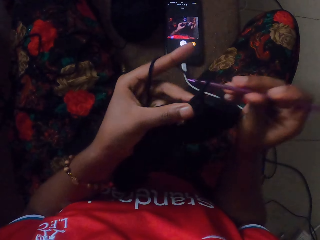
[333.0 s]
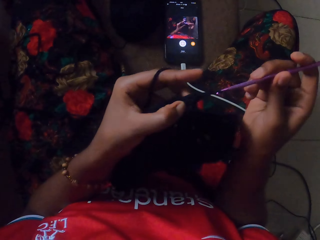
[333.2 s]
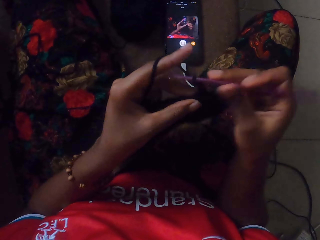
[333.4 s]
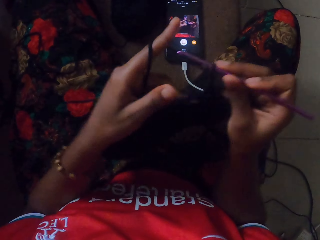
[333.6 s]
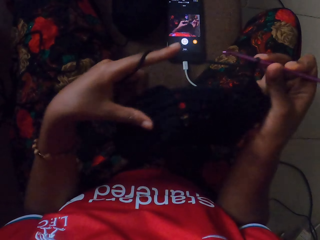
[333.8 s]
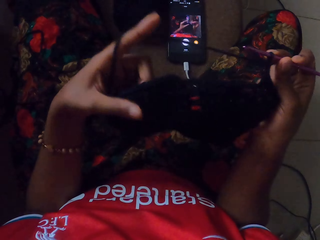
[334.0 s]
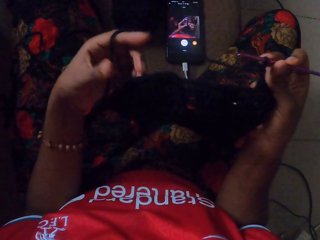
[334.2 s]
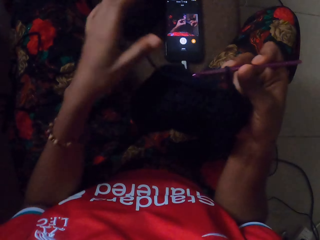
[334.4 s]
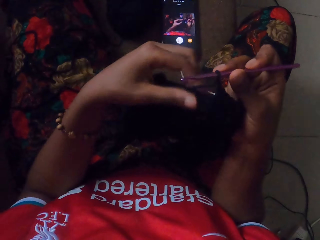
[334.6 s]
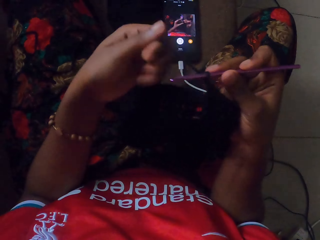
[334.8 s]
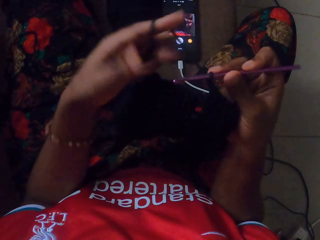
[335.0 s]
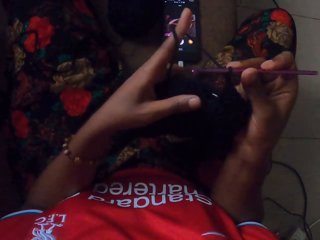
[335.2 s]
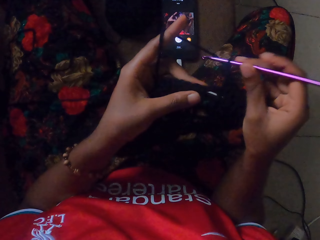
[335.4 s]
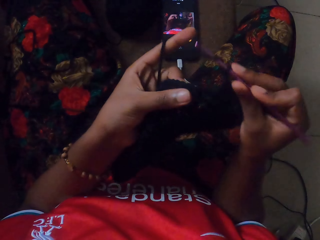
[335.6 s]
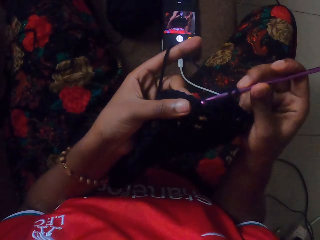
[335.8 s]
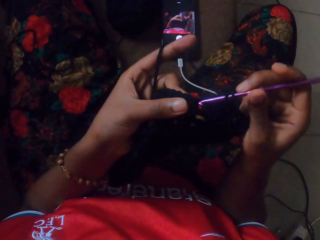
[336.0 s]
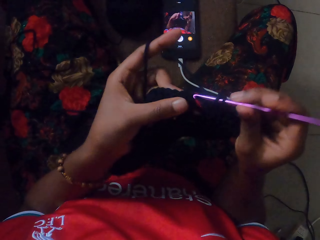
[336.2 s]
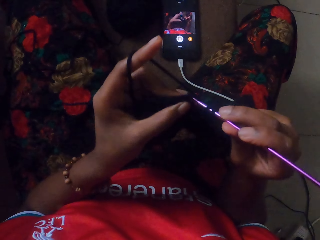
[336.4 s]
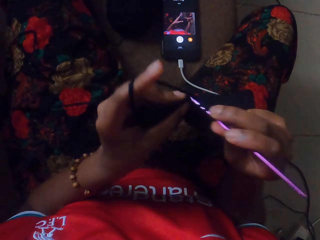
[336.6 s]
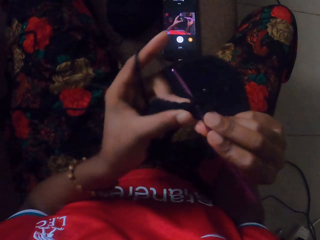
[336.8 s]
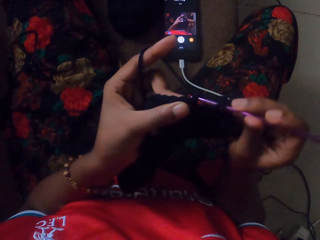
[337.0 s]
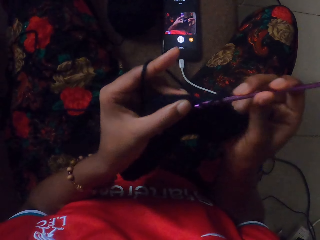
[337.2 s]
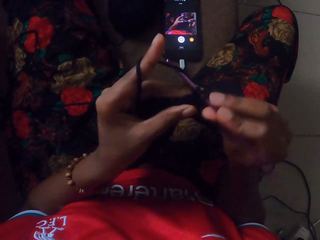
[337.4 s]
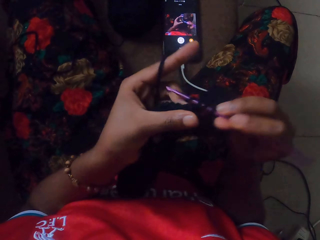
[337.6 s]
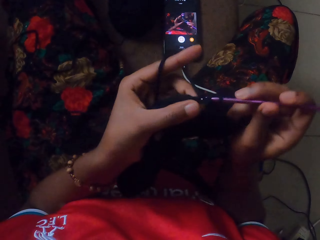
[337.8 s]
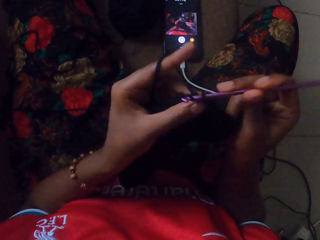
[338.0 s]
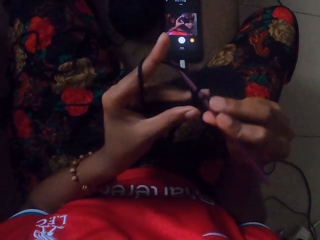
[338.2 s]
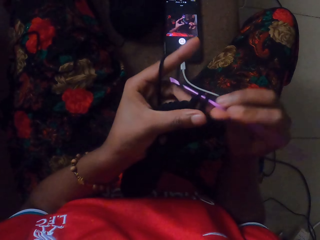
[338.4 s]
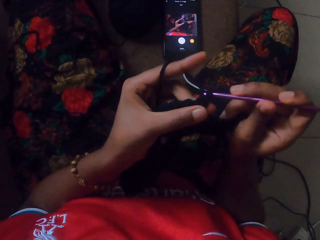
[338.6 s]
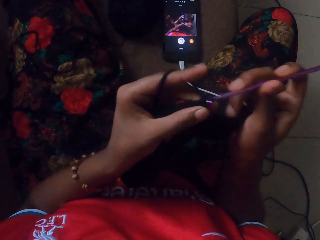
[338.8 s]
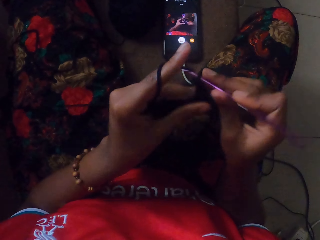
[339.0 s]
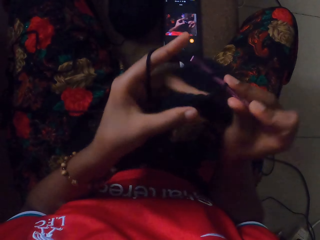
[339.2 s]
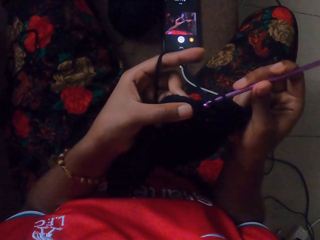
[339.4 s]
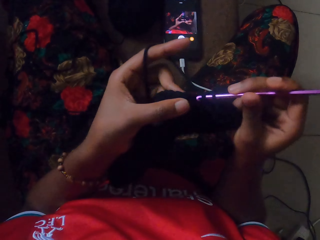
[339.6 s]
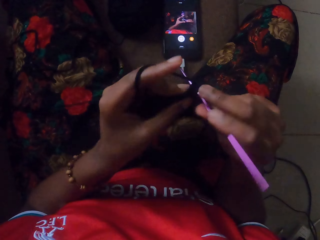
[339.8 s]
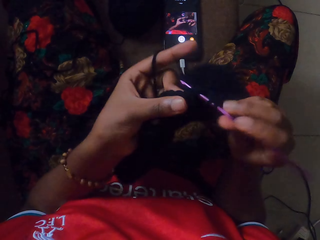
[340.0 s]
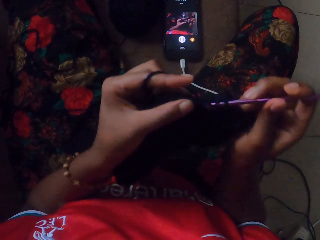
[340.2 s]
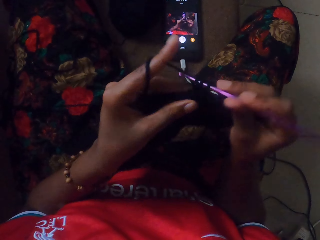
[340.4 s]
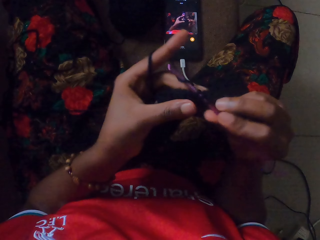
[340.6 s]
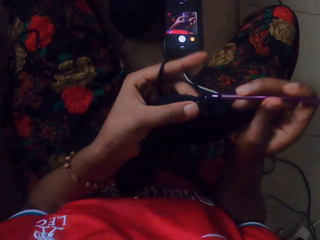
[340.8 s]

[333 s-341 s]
The camera wearer stretches the garment. She drops the string of yarn in her left hand. She grabs the string of yarn with her left hand. She swirls the yarn on her left index finger. She crochets the yarn in both hands with the crochet hook in her right hand.

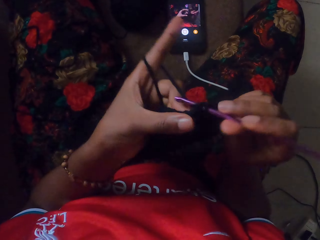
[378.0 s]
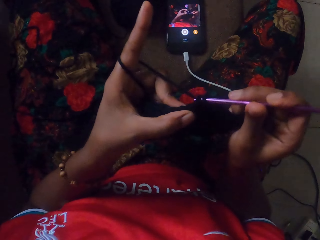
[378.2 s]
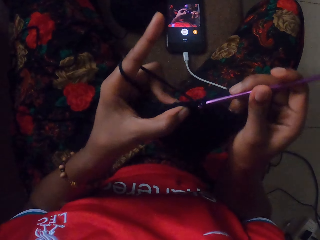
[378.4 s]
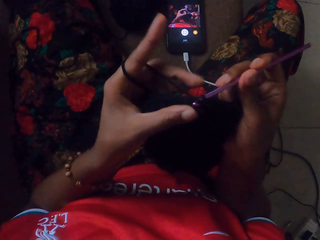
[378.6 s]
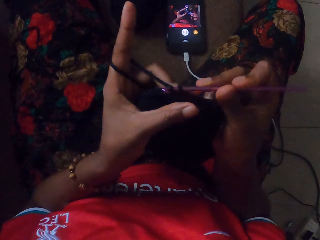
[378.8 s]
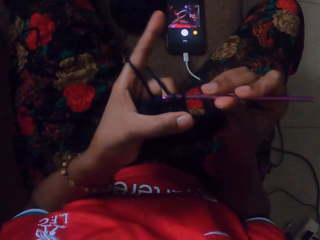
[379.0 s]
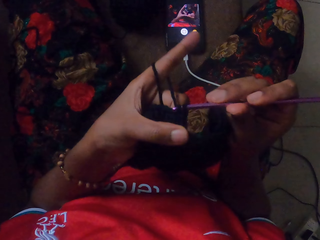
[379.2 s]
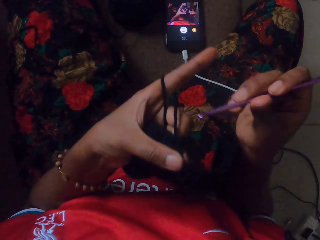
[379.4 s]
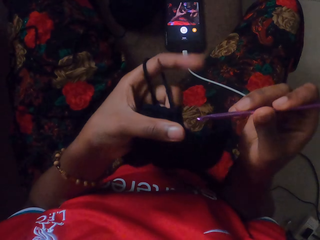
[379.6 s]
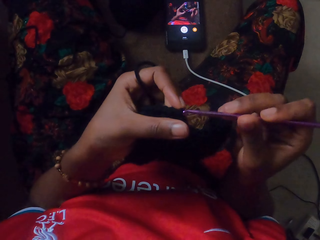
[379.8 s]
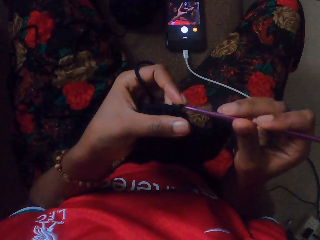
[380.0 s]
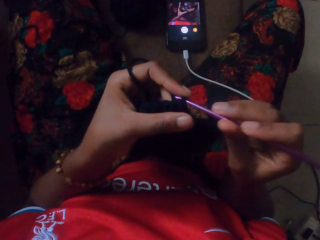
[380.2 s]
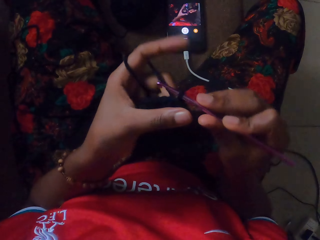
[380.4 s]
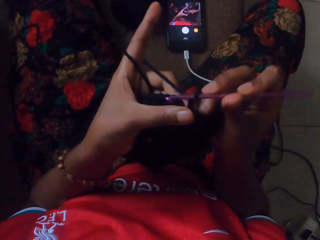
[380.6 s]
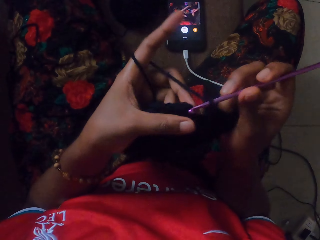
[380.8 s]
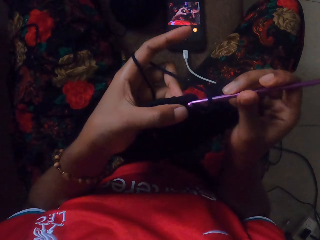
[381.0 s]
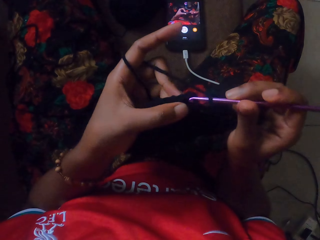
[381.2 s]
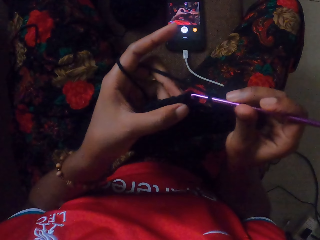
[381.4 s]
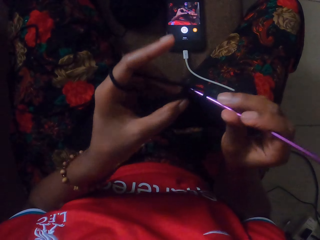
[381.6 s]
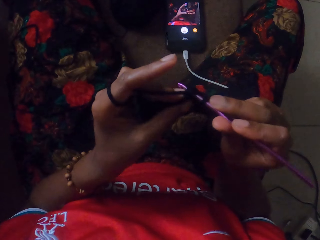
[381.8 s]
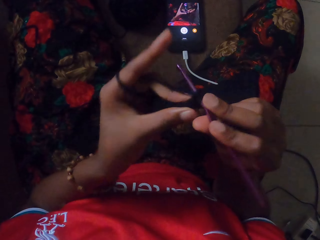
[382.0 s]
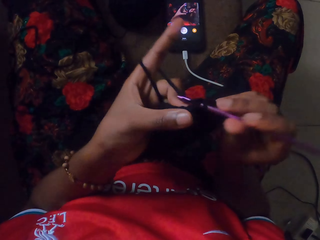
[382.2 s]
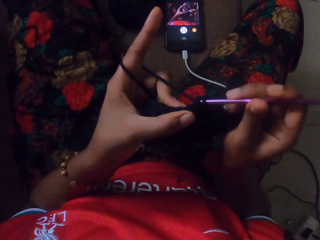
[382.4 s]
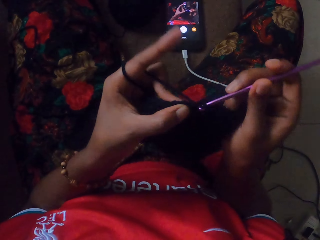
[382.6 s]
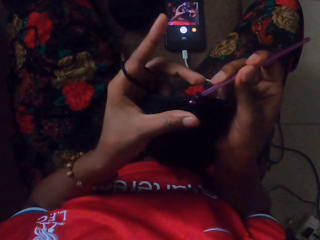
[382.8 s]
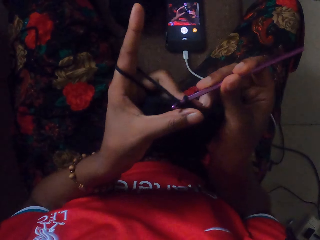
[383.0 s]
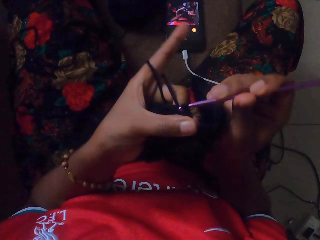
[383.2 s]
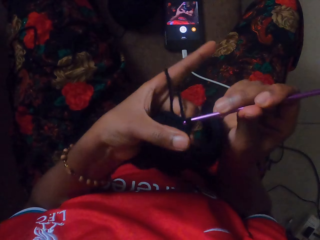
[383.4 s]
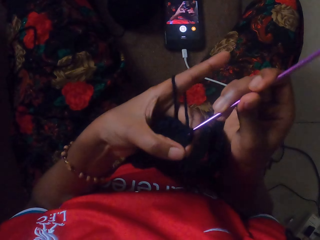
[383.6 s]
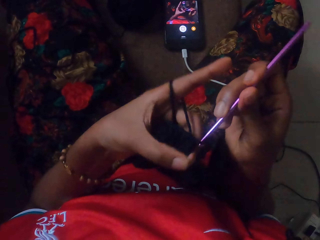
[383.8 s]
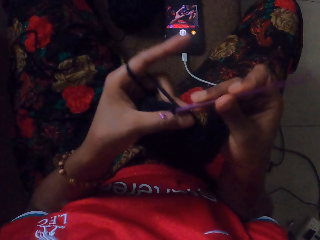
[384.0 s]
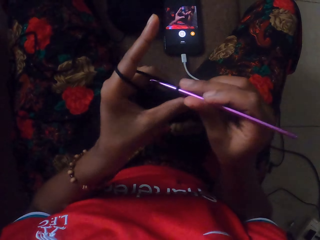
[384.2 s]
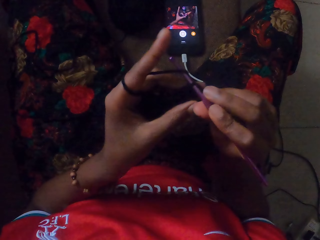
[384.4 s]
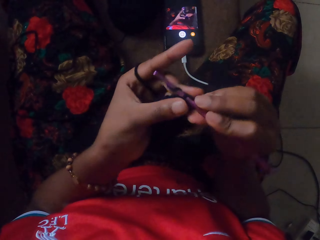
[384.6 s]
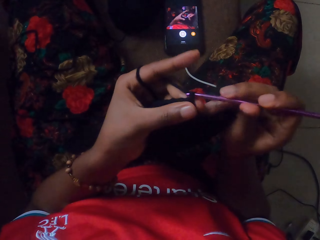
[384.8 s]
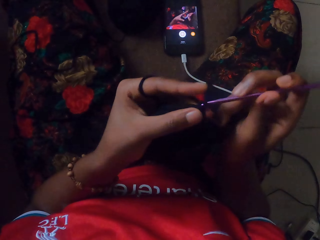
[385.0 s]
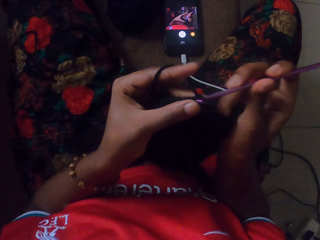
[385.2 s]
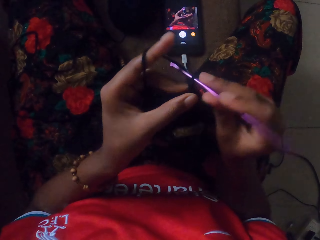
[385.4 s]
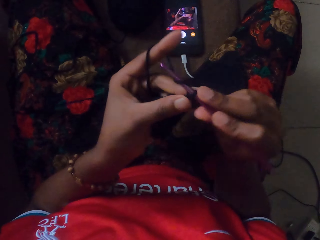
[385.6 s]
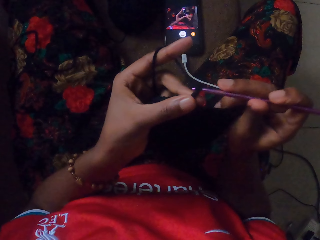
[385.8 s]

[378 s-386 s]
The camera wearer stares at the garment. They knit the garment.

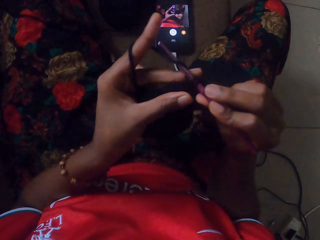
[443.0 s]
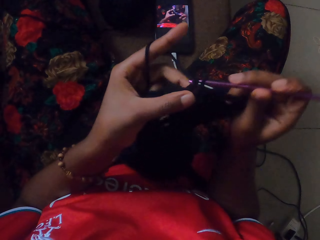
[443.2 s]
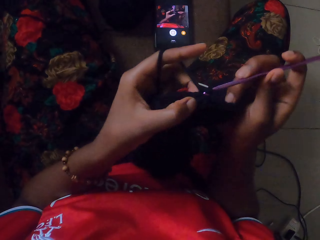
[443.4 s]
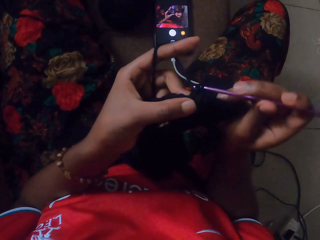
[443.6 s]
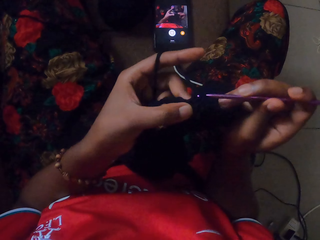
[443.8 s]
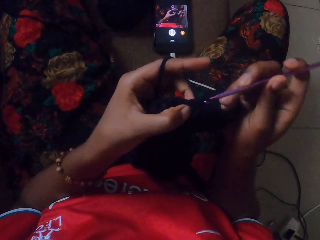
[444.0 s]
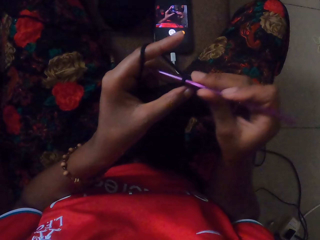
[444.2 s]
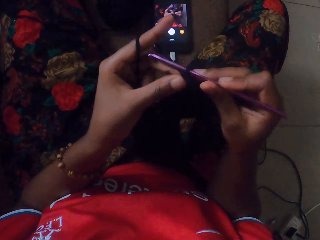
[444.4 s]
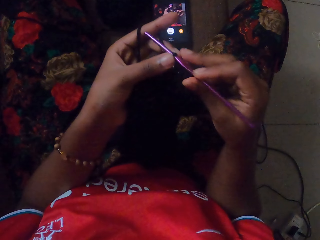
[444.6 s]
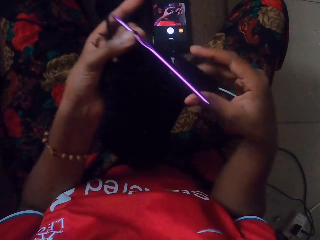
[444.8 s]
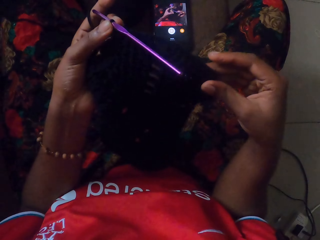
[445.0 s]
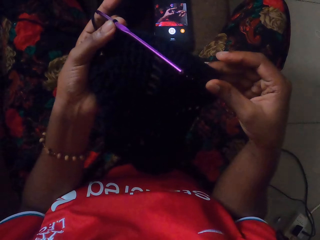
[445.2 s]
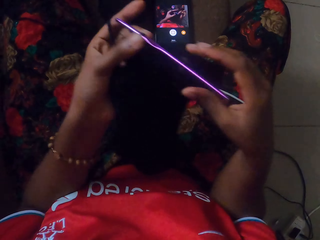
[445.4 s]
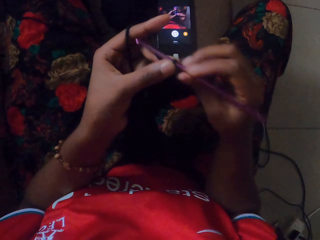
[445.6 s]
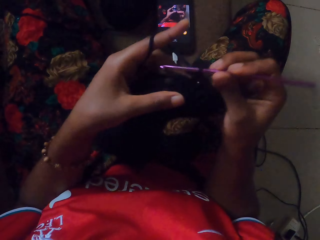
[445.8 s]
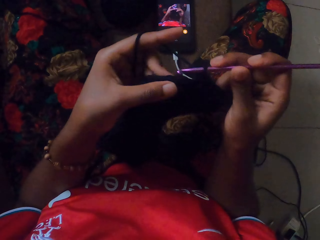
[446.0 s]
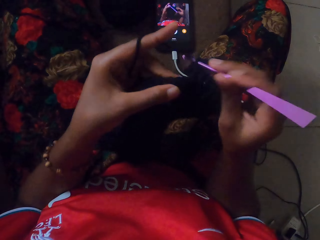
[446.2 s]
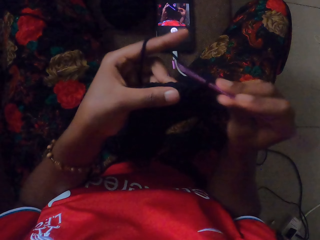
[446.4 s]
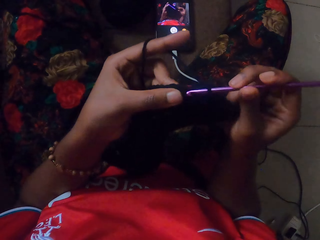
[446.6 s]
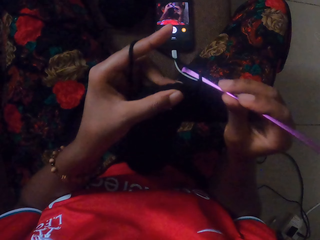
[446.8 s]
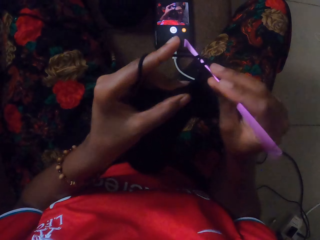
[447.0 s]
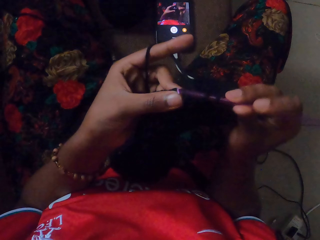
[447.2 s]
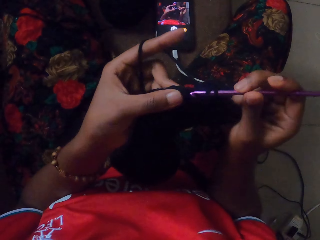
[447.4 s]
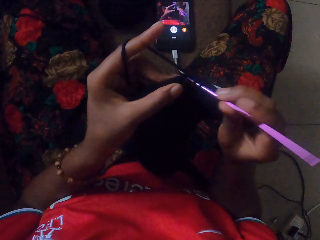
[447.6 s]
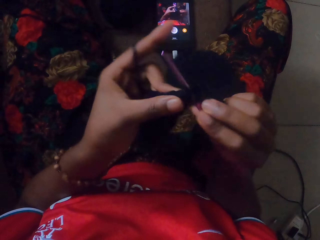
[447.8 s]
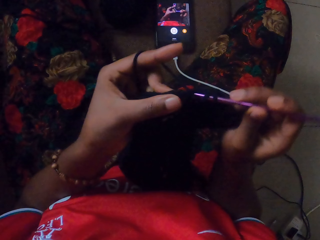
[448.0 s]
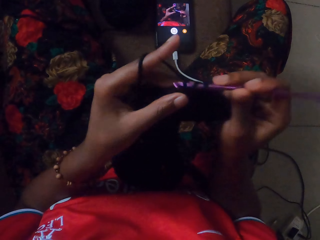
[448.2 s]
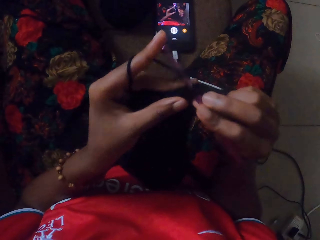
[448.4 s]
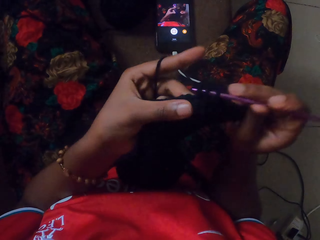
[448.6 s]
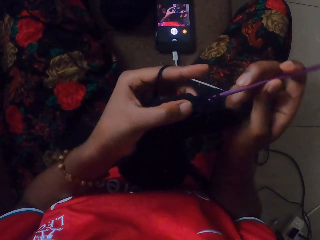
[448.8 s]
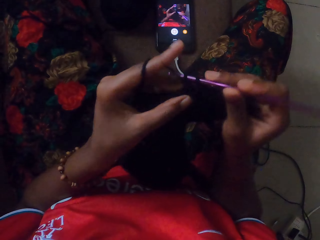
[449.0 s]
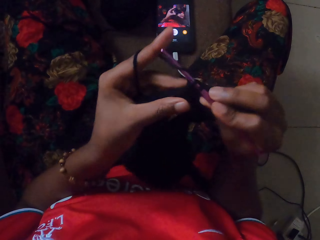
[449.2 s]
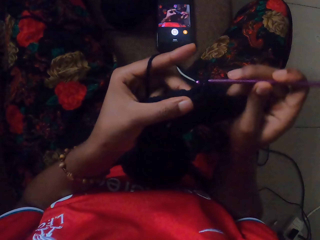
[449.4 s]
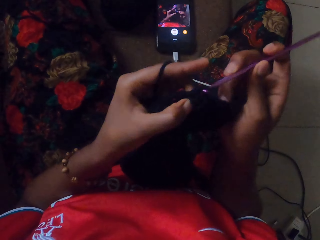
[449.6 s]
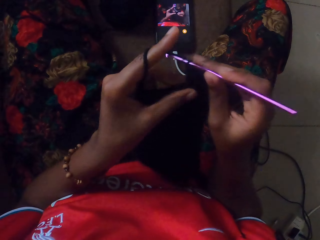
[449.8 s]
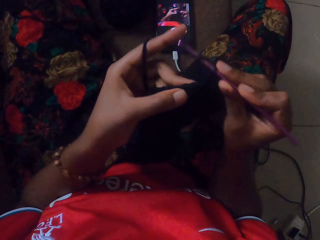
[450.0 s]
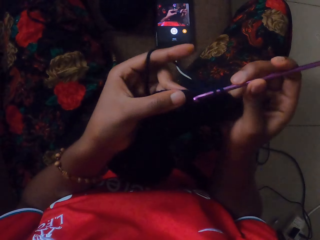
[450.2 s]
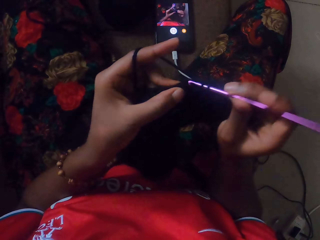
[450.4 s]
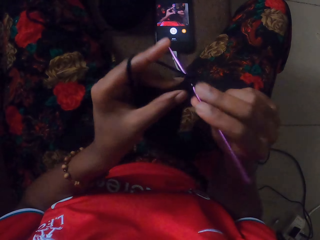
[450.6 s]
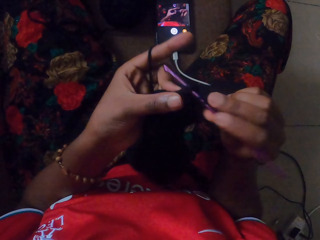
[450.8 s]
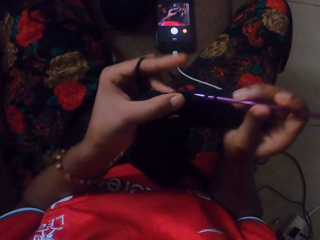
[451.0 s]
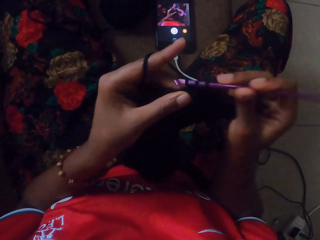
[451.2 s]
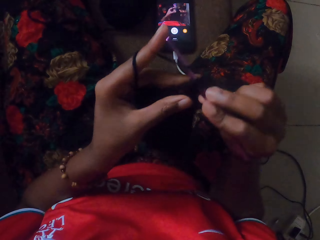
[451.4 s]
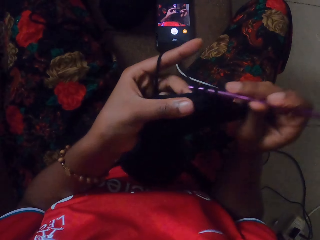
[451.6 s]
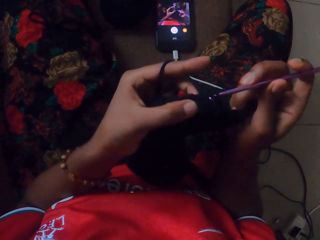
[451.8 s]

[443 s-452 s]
The camera wearer passes the crochet hook in her right hand to her left hand. She stretches the garment. She passes the crochet hook in her left hand to her right hand. She crochets the yarn in both hands with the crochet hook in her right hand.
